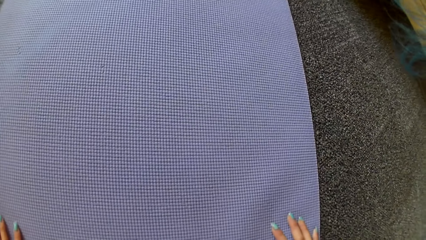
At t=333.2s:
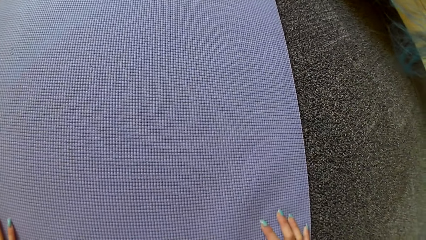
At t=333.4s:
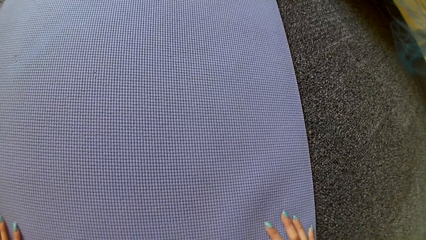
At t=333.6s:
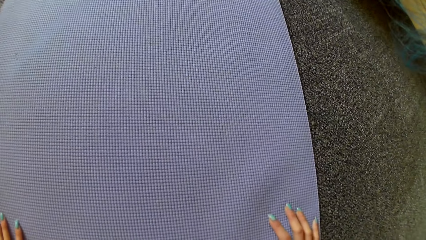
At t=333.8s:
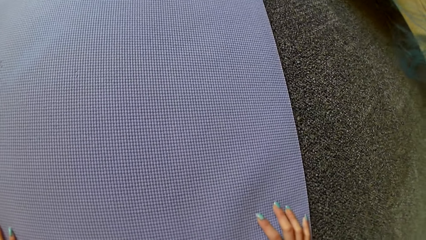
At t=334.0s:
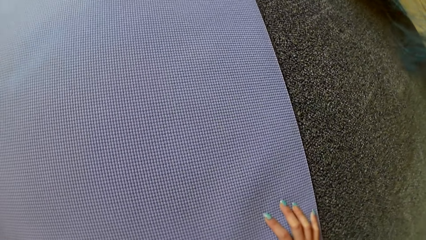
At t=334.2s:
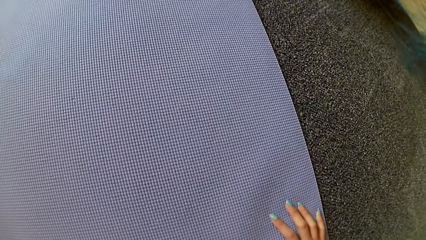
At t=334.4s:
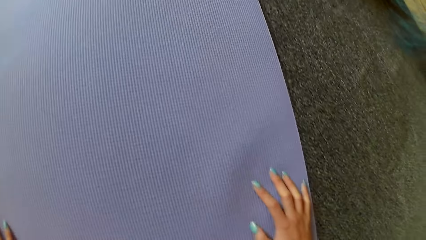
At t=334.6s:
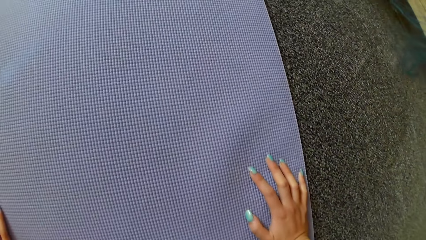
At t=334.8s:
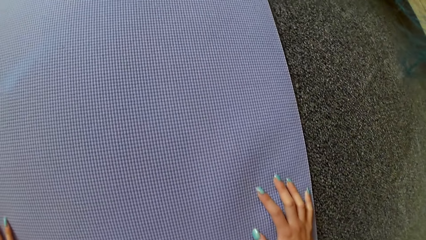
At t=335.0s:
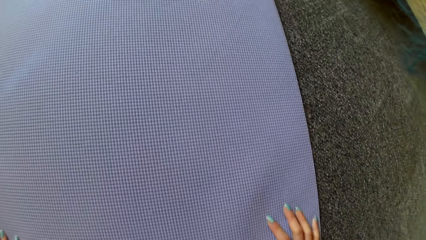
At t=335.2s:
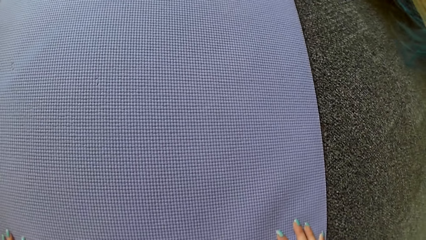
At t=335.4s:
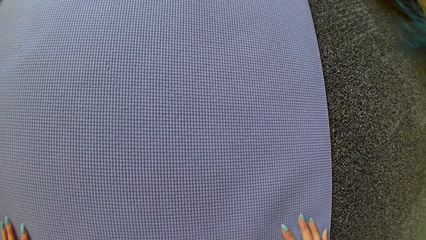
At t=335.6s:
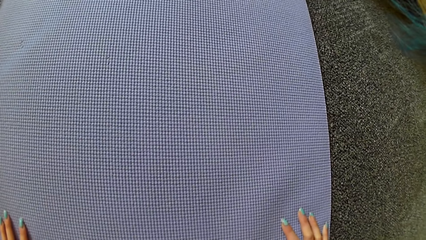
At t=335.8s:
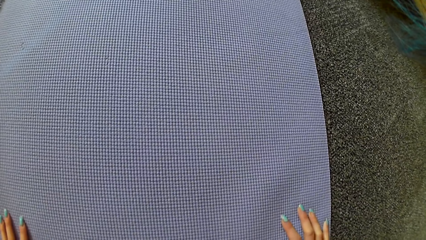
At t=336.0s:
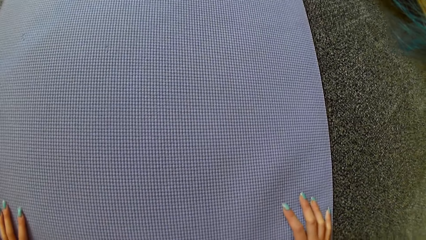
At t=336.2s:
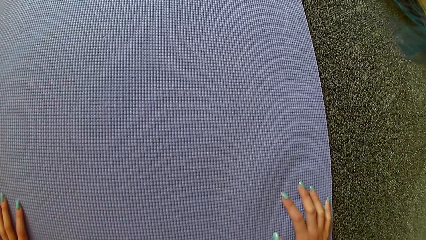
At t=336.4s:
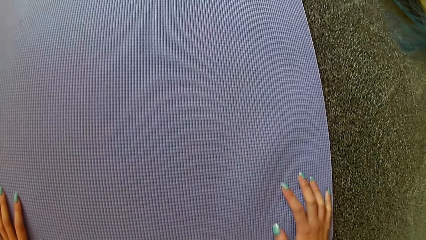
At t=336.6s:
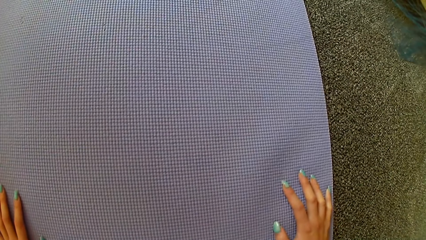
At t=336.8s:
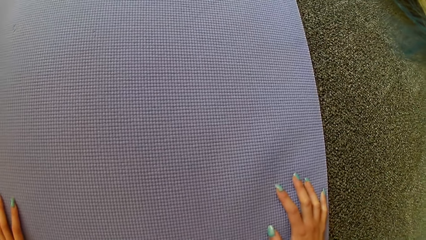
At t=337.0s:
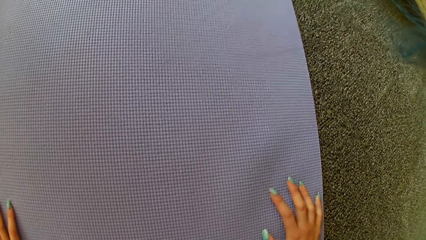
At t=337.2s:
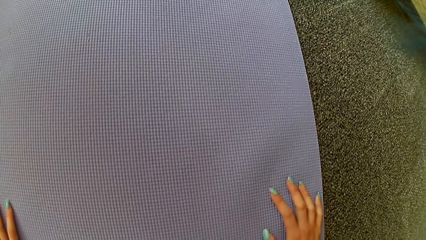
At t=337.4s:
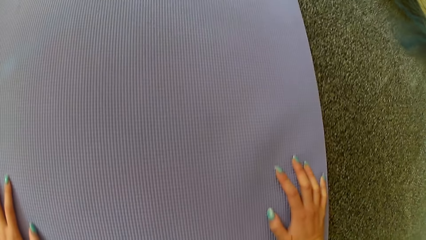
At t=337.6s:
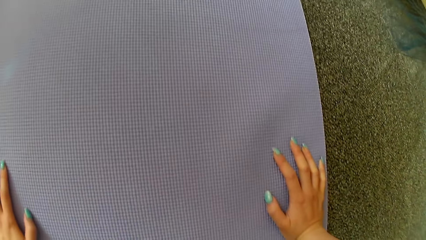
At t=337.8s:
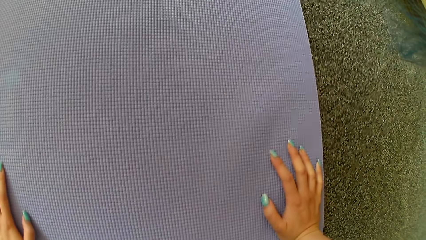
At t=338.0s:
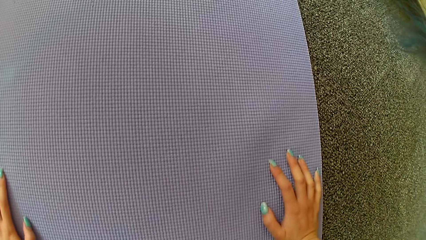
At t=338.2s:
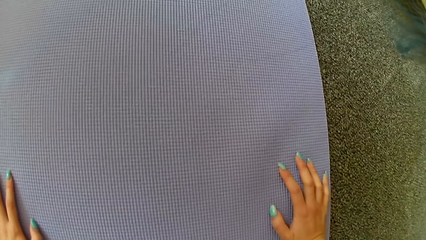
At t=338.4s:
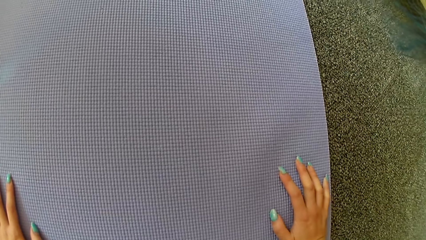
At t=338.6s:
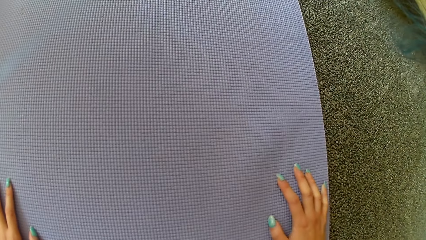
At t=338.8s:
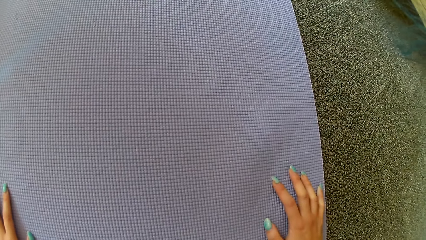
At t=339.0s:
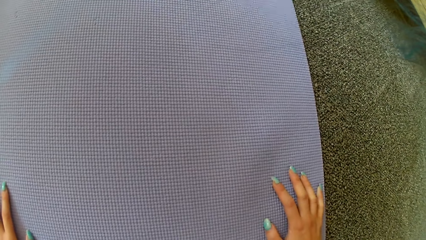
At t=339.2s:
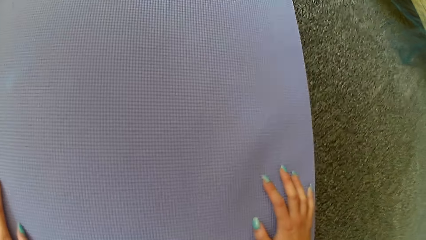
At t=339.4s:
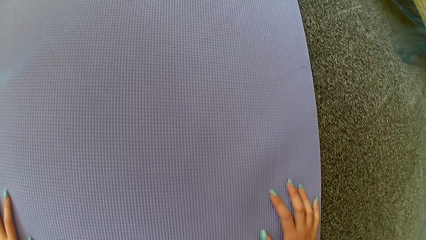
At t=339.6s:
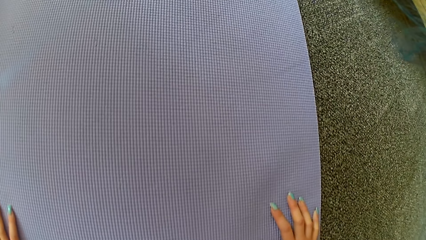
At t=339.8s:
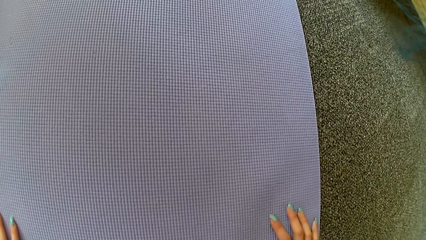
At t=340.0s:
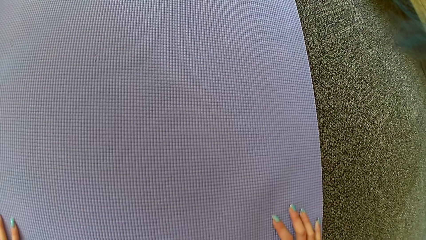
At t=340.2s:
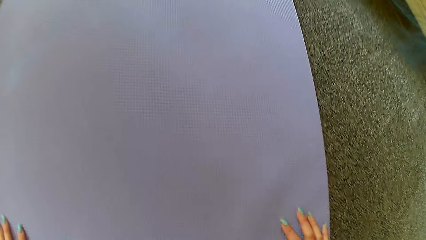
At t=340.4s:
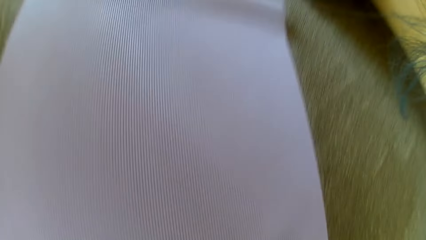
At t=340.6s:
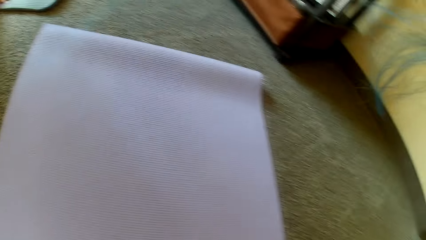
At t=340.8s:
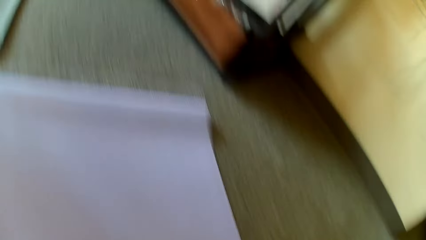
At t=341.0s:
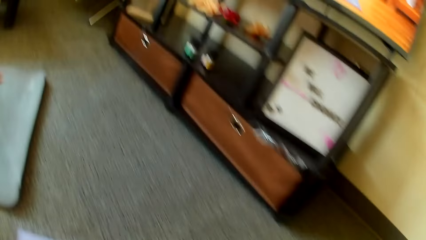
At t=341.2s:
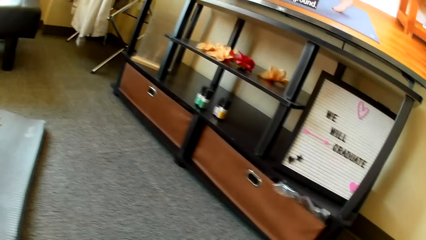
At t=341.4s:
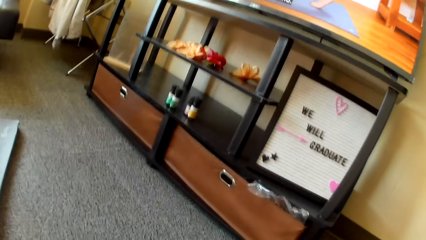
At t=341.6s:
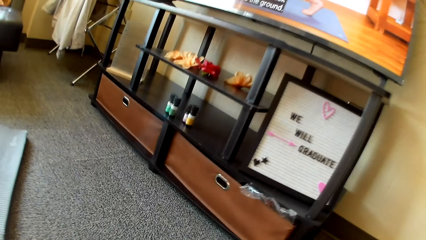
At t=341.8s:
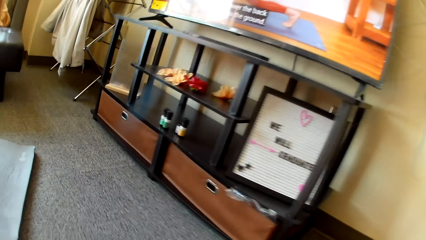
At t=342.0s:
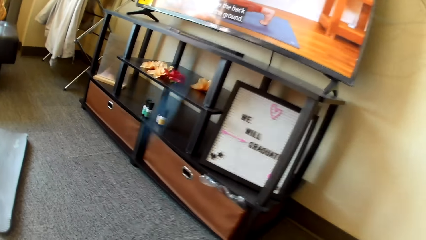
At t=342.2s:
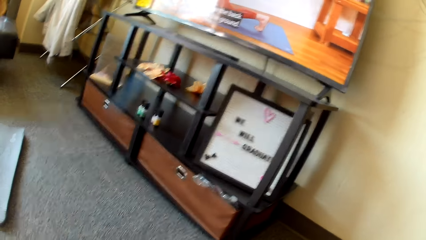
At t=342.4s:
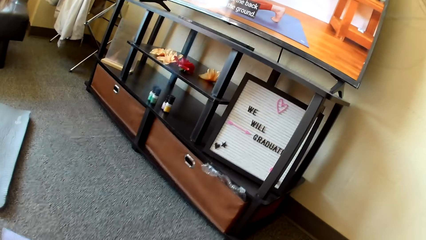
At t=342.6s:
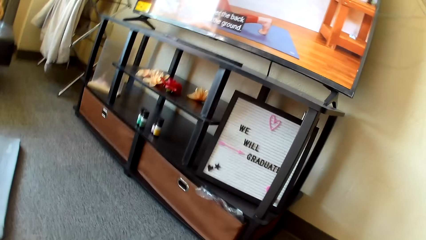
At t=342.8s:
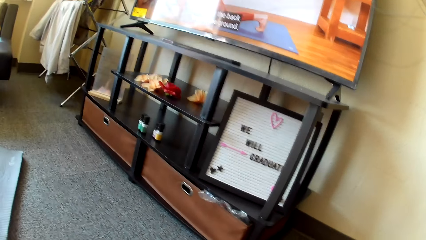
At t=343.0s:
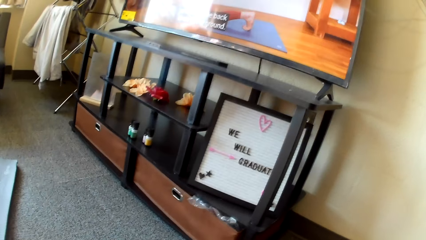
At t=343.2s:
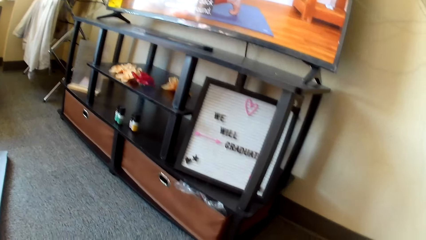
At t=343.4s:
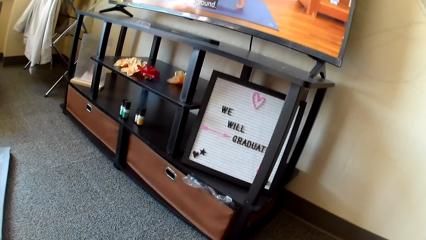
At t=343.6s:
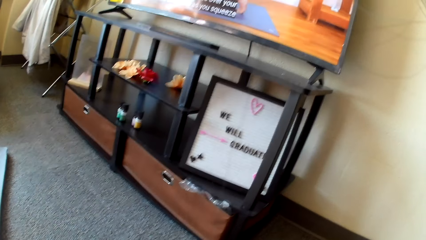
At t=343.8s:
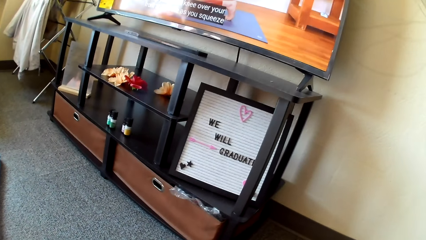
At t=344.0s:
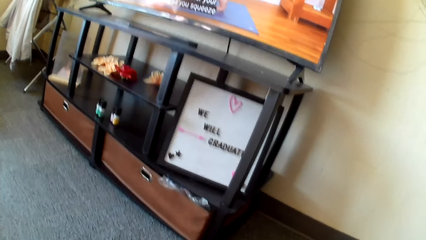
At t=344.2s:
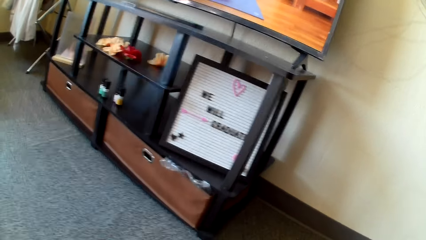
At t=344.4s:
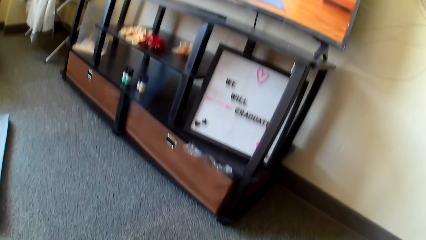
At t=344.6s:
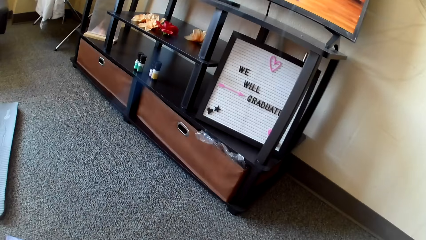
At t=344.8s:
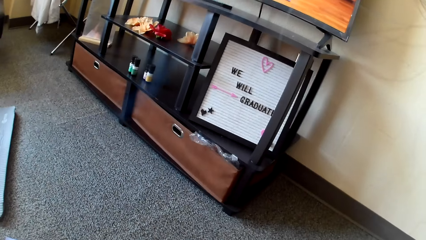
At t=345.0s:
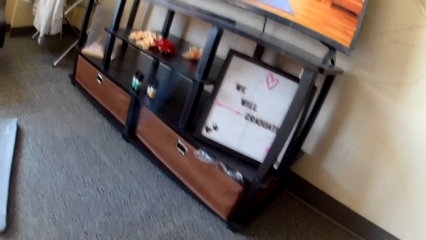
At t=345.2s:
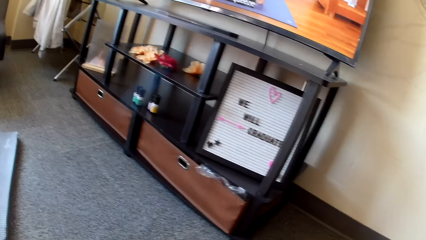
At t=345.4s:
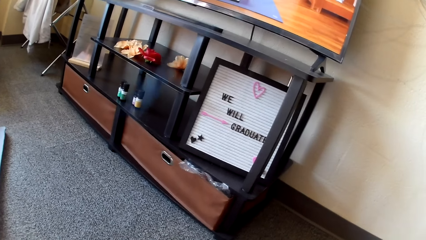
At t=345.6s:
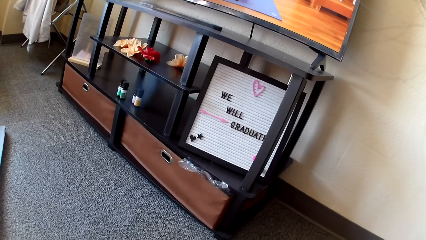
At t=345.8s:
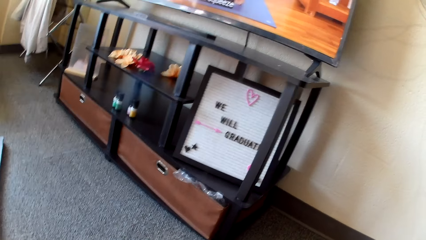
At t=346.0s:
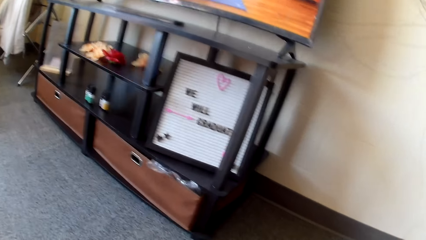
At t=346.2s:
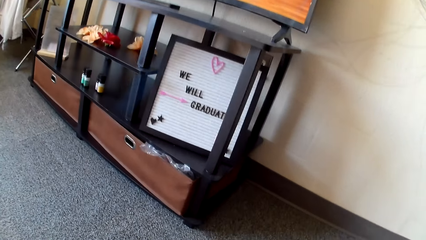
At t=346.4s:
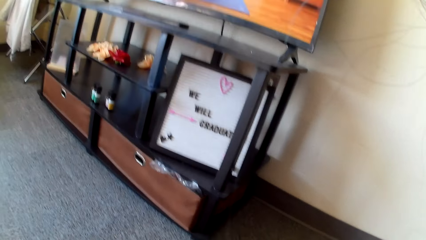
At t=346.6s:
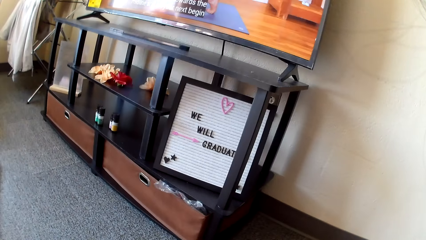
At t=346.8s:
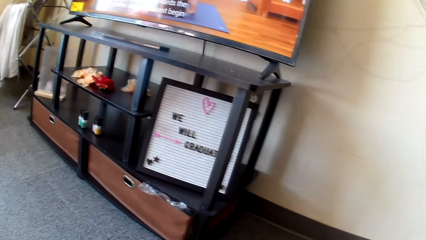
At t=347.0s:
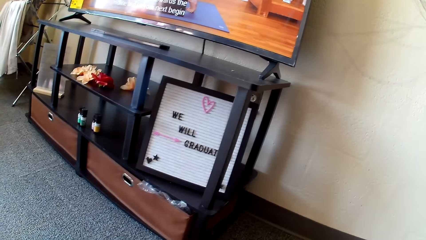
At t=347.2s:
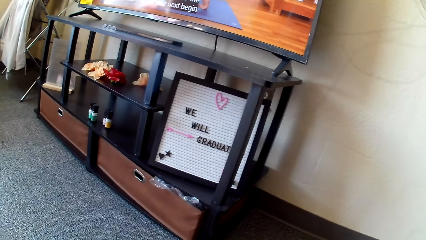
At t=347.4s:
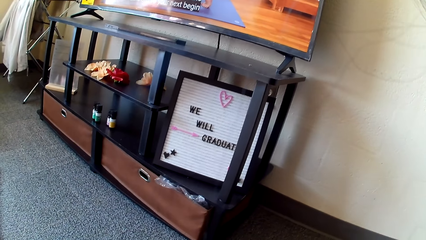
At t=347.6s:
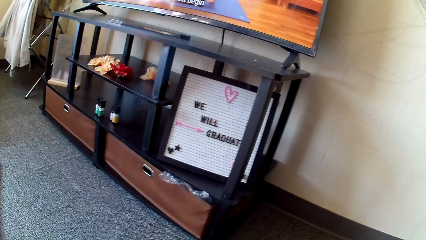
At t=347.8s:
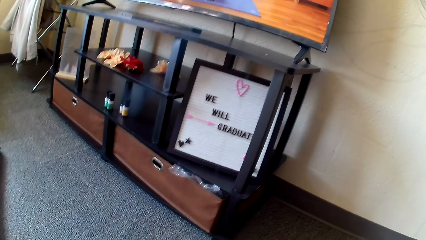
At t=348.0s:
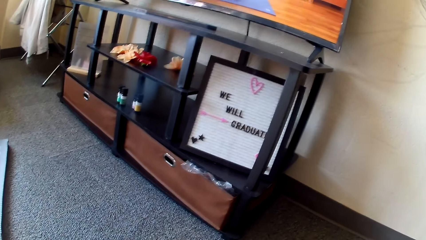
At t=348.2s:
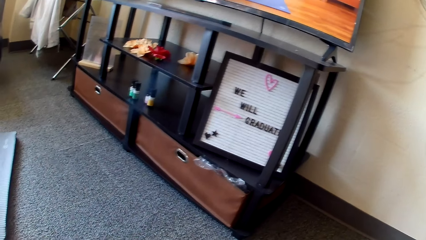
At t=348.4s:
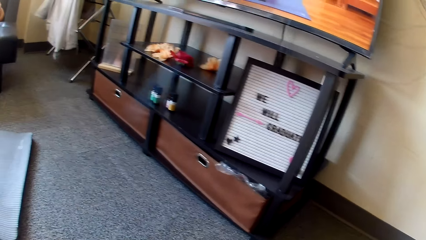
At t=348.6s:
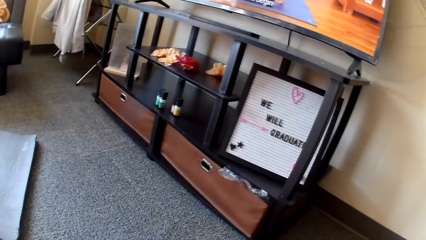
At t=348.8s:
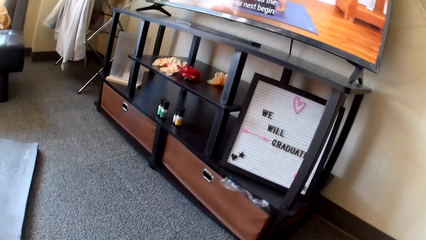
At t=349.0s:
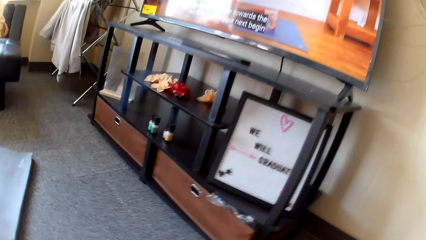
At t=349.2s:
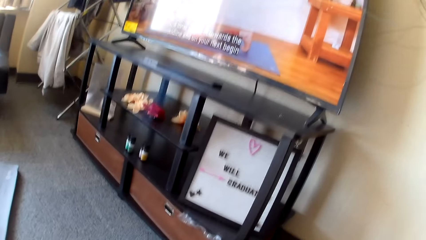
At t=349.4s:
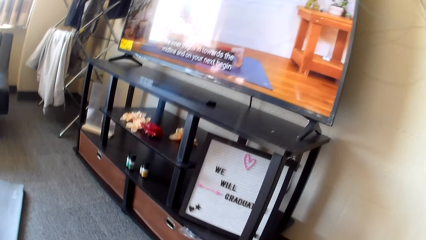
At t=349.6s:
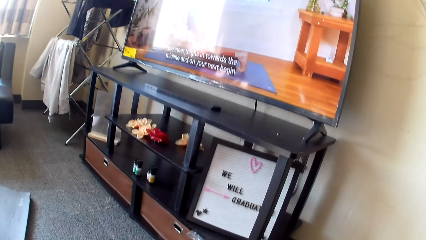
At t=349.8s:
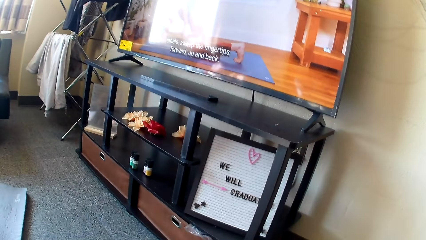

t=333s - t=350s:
The camera wearer puts her hands on the mat. She stands up.
